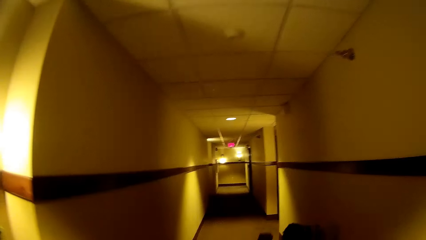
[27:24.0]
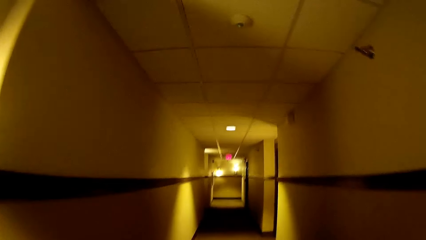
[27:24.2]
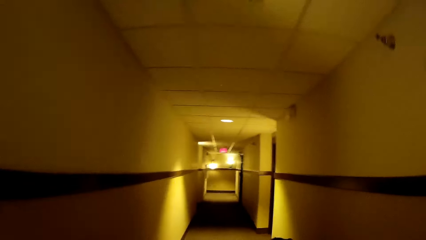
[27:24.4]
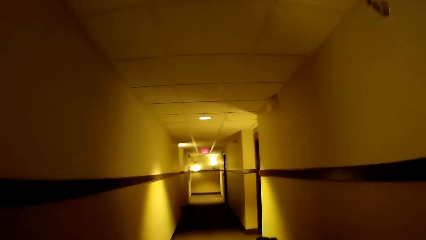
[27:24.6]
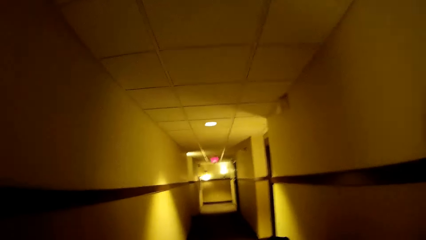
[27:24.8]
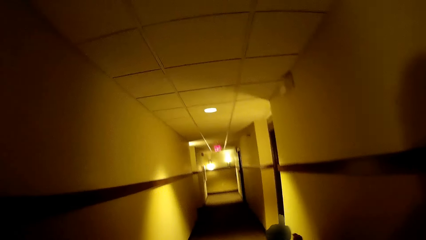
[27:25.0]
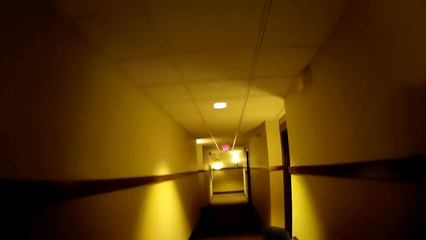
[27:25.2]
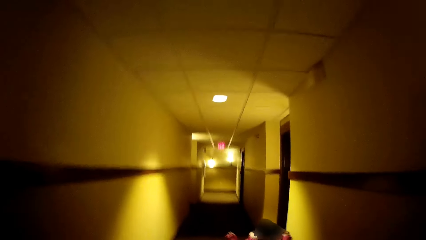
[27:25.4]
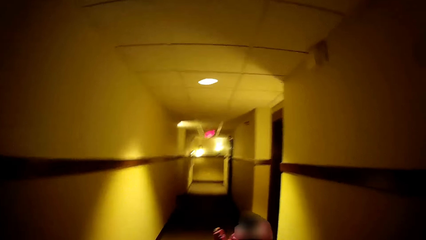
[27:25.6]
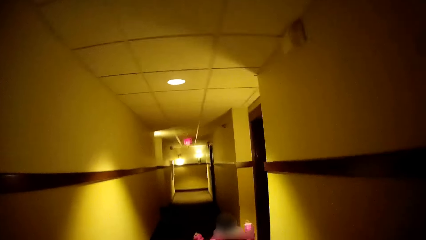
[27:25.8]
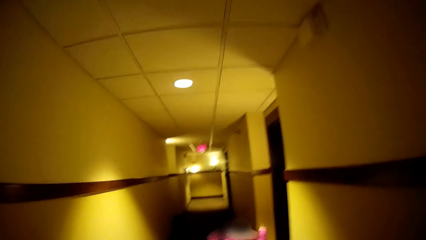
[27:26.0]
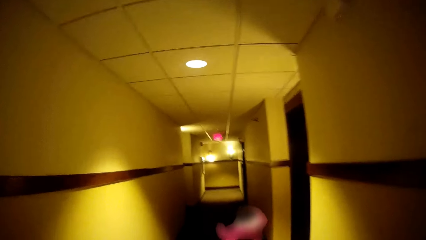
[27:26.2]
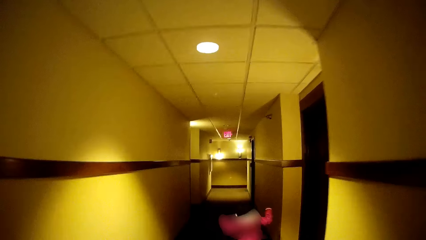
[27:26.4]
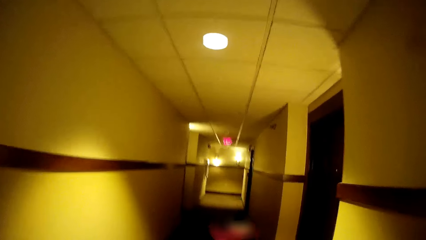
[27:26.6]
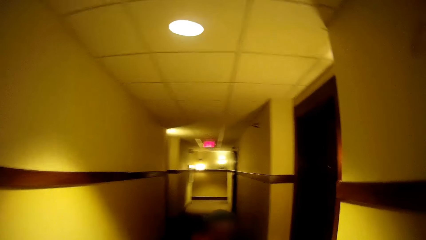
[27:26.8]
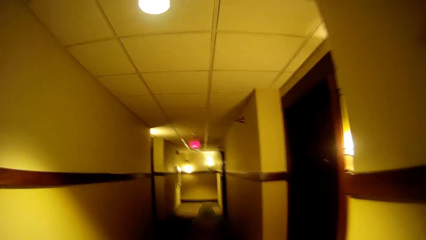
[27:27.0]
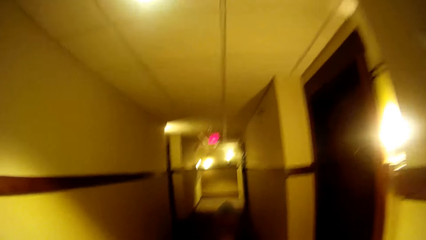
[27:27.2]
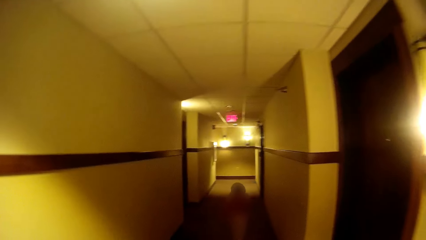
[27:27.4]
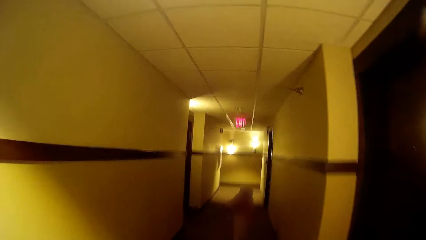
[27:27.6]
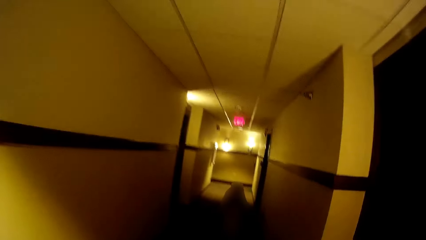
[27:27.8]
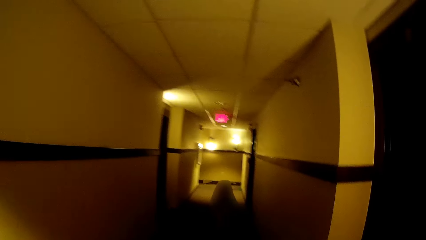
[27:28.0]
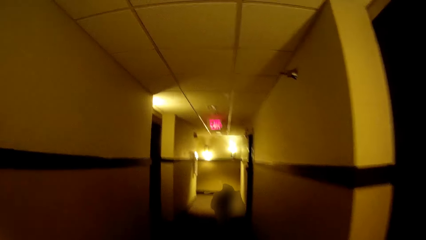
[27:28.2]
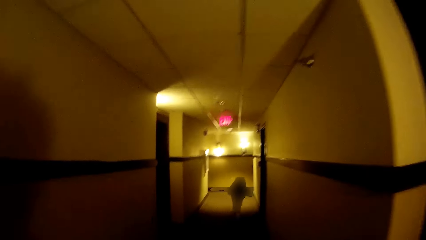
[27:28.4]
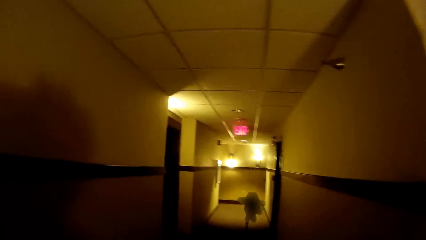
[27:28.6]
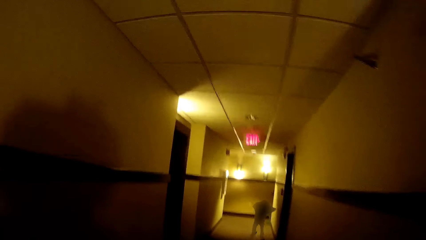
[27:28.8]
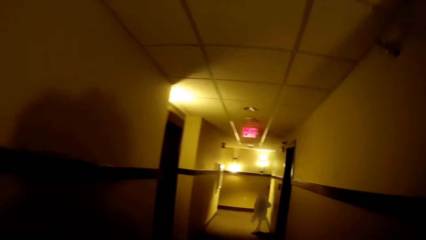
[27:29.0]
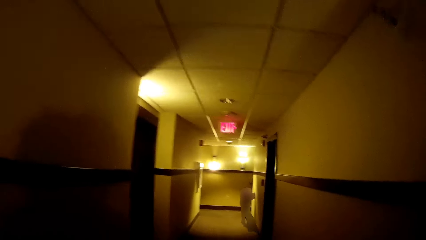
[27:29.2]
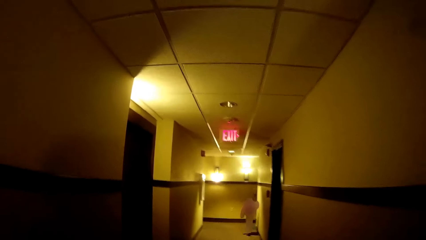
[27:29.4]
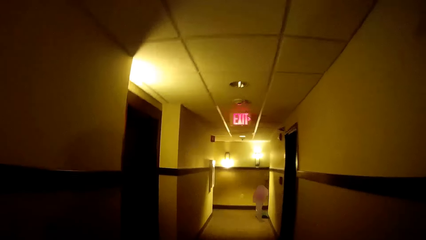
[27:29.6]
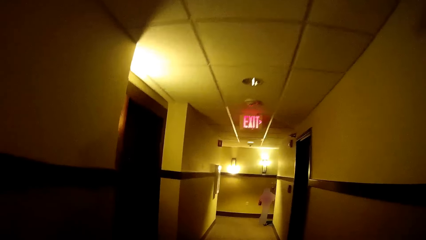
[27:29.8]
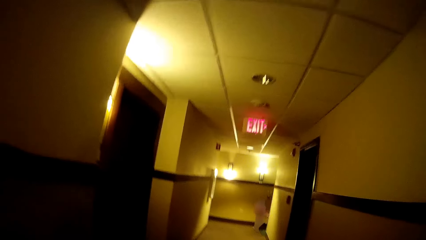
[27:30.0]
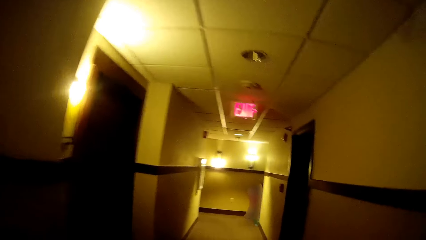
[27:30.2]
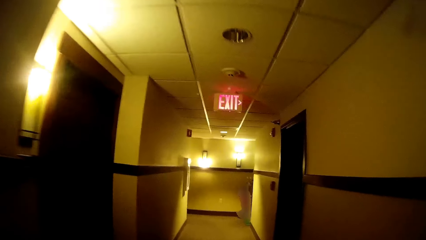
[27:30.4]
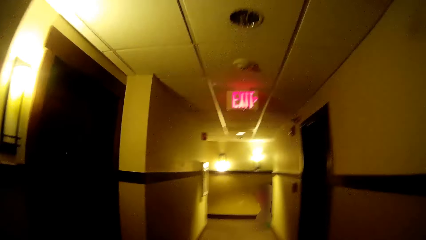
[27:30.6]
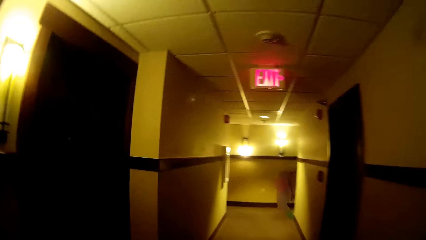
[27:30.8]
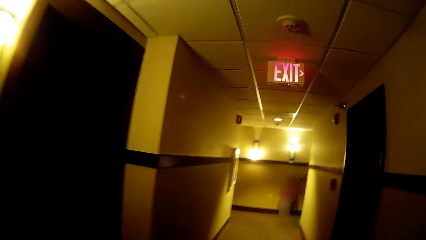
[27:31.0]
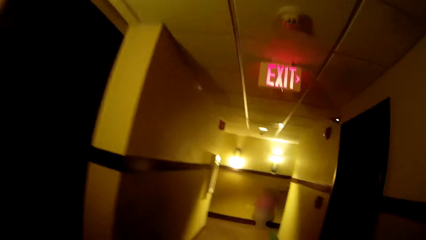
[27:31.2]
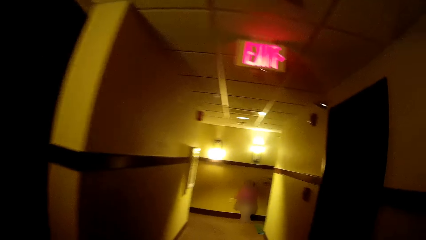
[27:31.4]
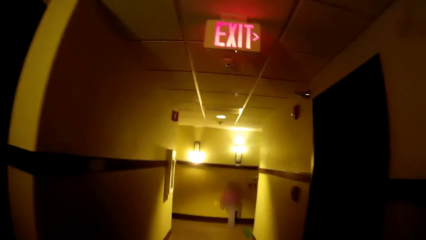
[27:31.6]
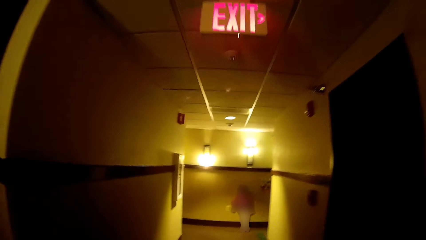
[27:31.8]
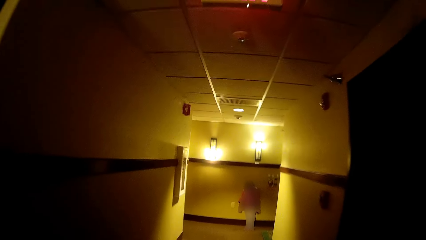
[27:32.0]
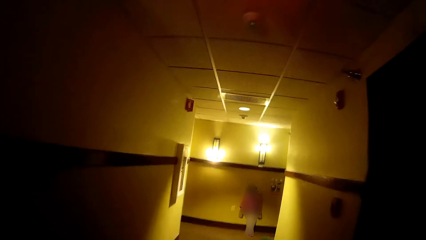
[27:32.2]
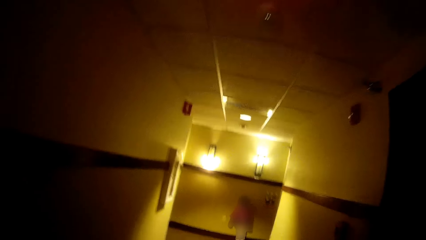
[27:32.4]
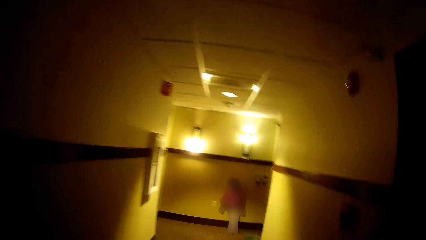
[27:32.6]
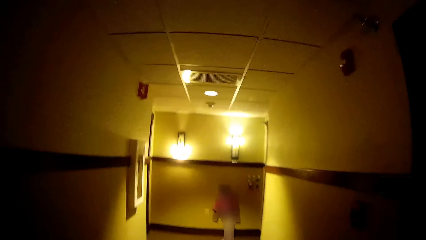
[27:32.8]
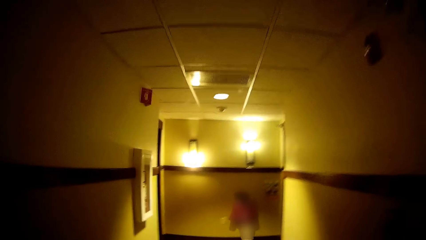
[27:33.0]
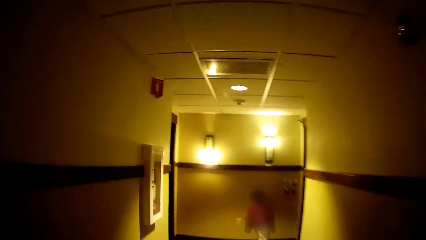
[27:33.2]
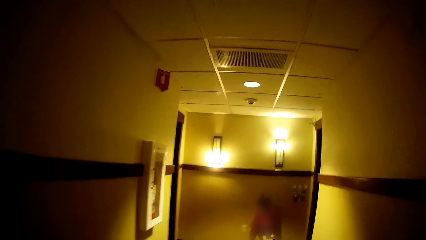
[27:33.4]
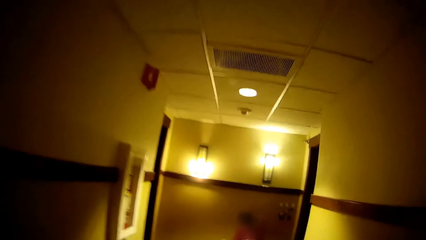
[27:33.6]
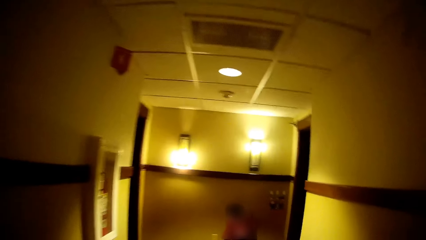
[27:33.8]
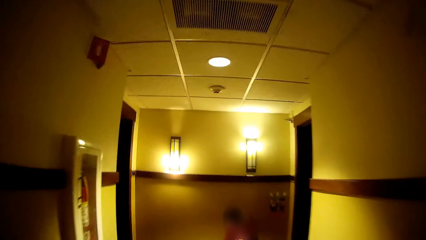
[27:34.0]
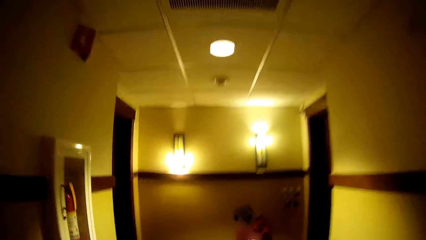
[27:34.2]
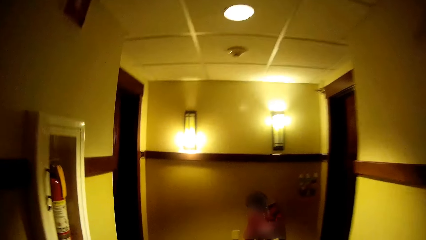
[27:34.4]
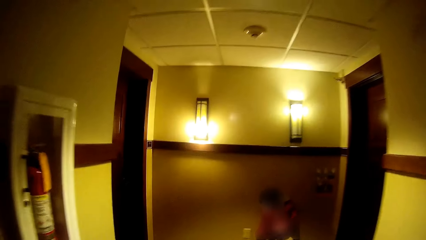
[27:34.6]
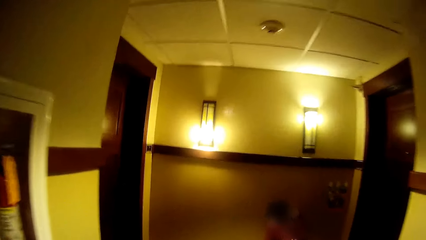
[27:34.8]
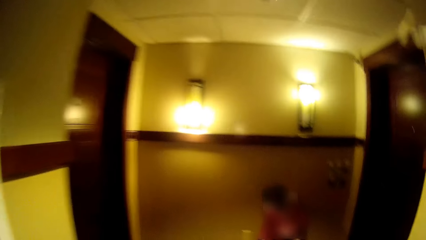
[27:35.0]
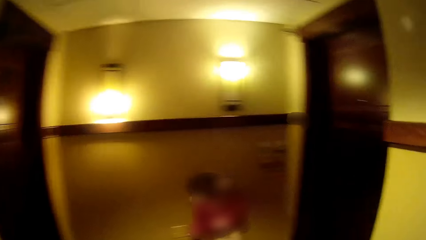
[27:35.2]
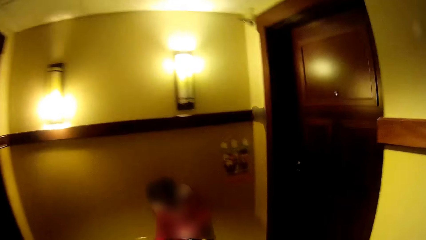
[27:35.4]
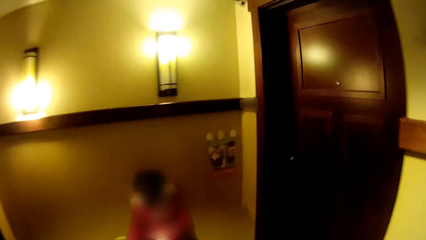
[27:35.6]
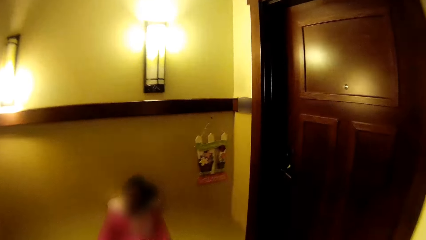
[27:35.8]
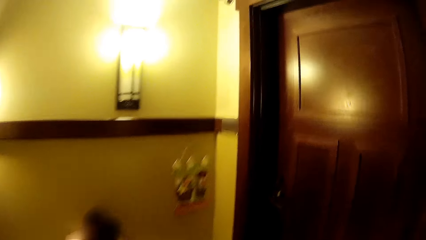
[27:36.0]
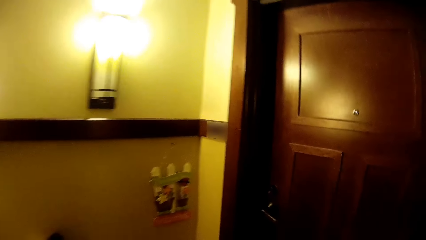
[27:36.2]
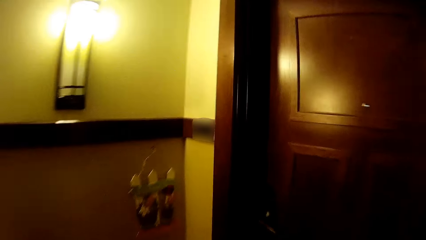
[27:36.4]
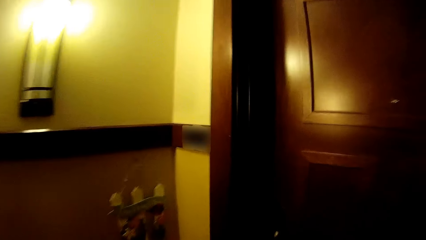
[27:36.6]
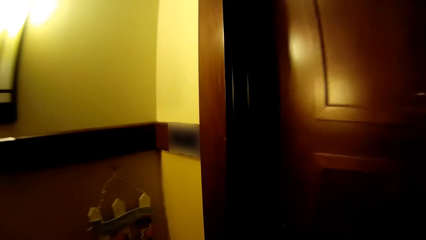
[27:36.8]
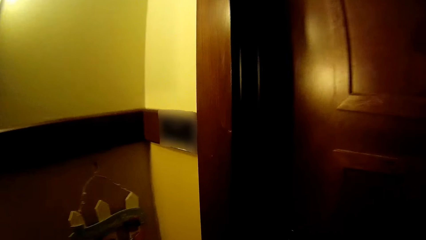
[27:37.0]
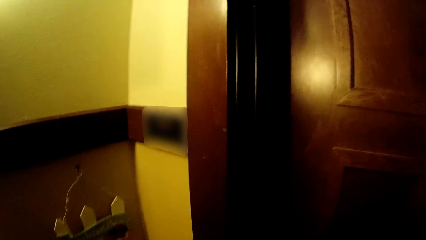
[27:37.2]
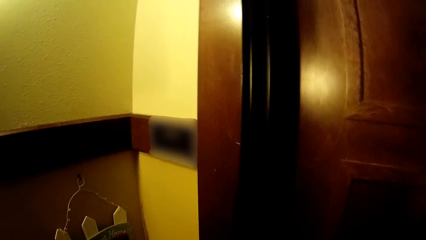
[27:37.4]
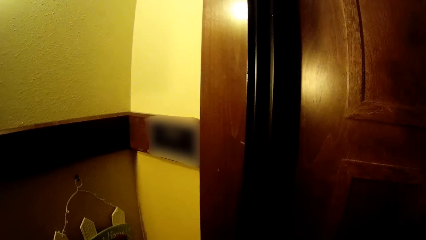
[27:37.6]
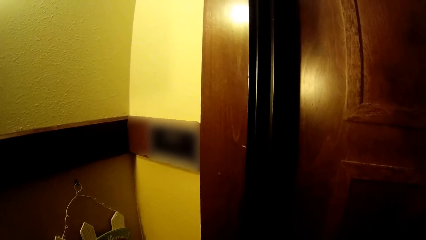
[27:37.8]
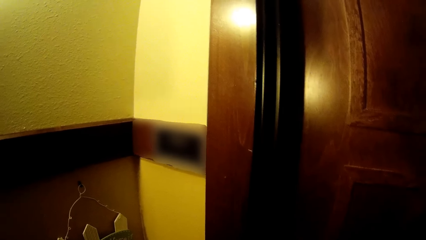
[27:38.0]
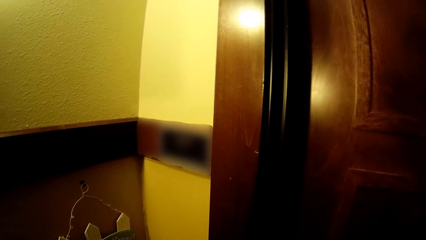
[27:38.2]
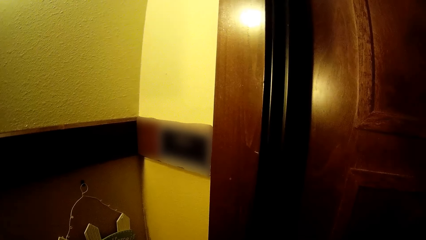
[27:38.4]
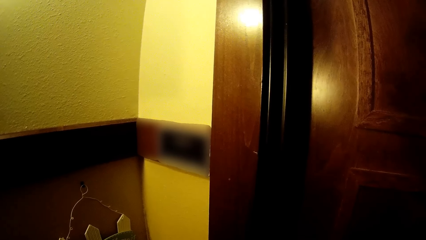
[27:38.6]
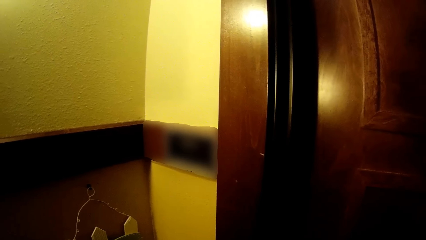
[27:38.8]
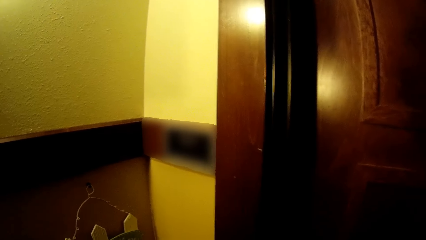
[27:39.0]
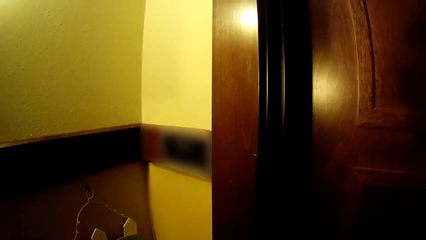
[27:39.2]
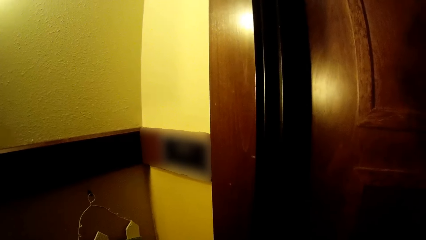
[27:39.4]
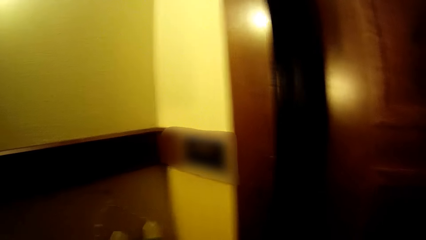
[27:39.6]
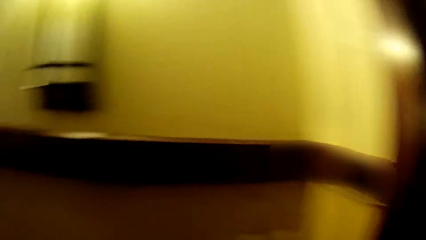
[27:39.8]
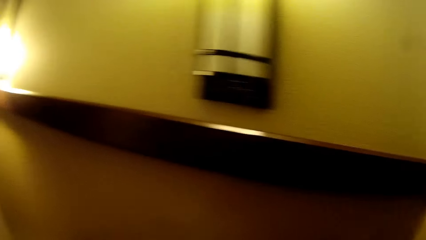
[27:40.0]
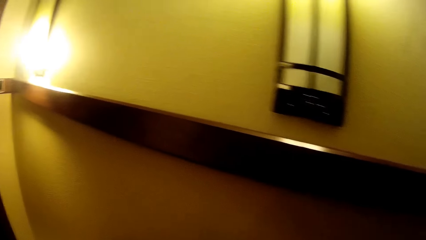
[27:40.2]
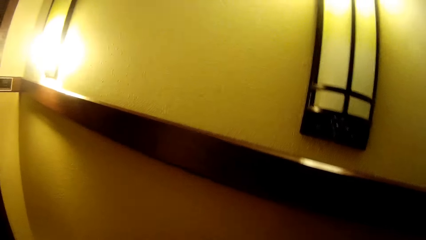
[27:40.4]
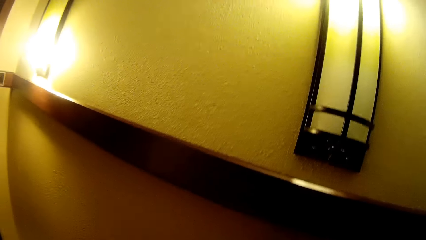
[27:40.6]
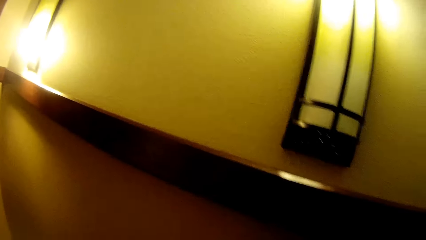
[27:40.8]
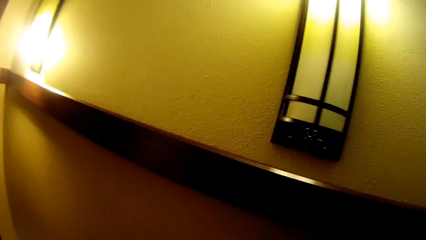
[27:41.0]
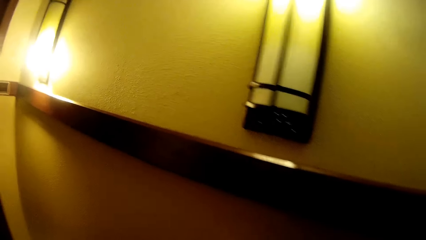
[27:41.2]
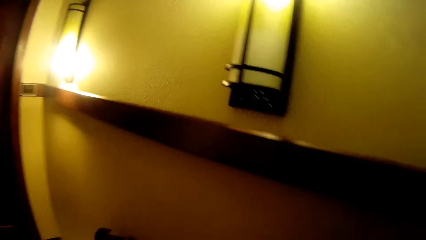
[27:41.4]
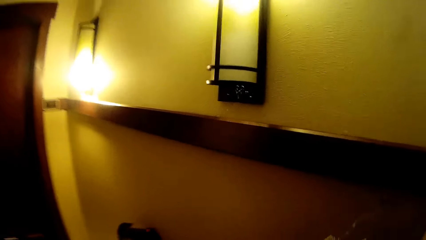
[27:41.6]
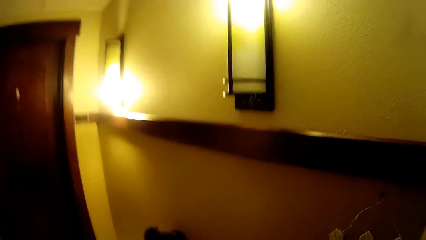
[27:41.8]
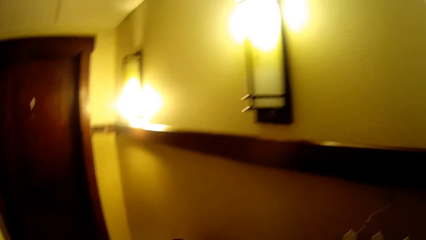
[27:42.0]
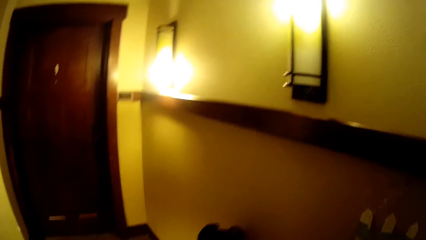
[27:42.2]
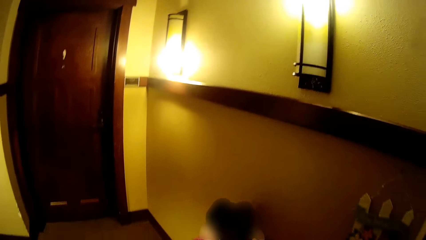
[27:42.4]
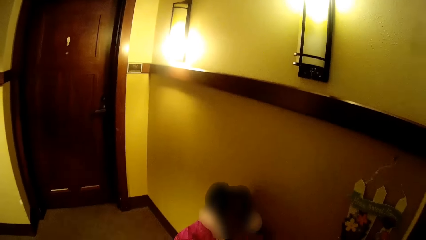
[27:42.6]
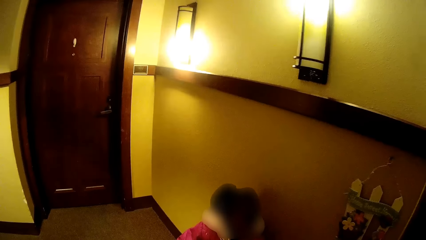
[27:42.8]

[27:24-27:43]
The camera wearer walks with a kid along the corridor. She walks along the corridor. The kid runs in the corridor. The camera wearer walks along the corridor. The kid stops running. The camera wearer opens a door with her right hand.
